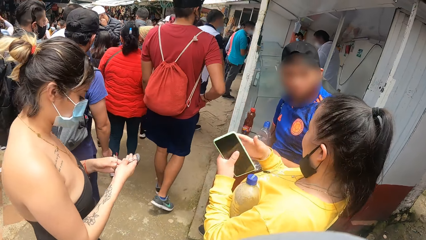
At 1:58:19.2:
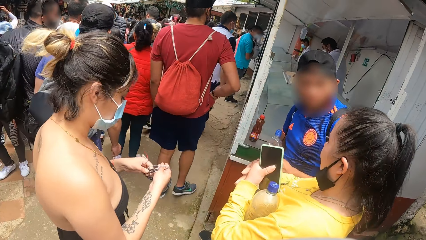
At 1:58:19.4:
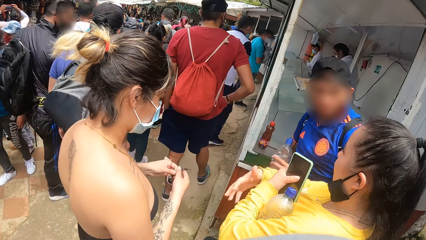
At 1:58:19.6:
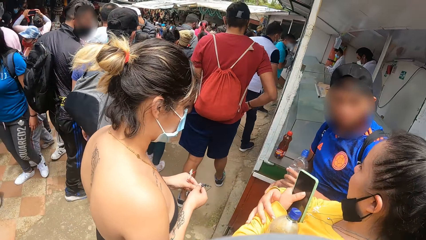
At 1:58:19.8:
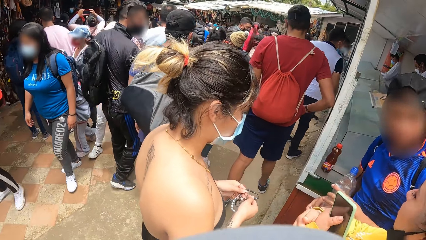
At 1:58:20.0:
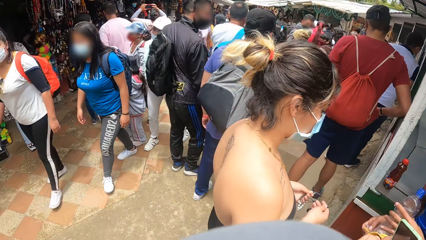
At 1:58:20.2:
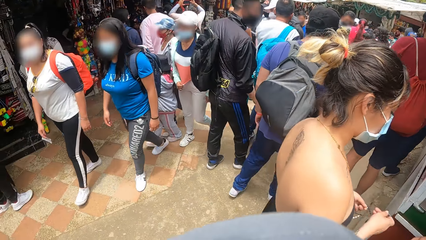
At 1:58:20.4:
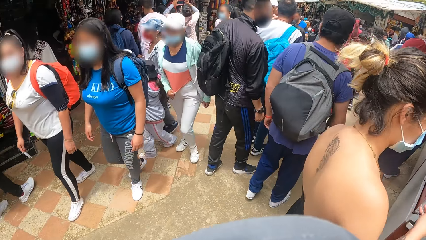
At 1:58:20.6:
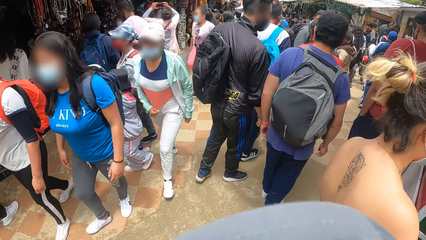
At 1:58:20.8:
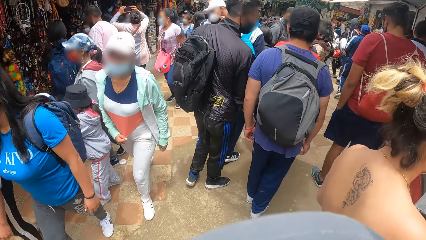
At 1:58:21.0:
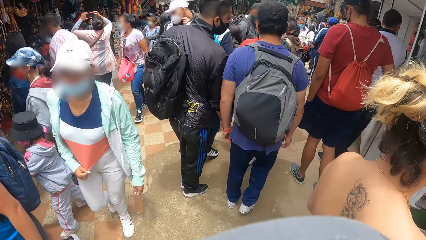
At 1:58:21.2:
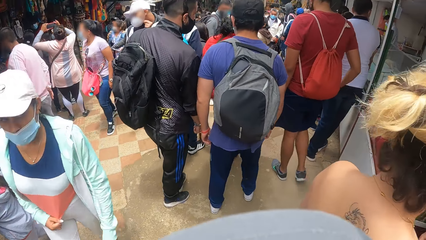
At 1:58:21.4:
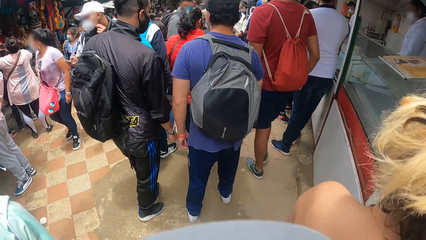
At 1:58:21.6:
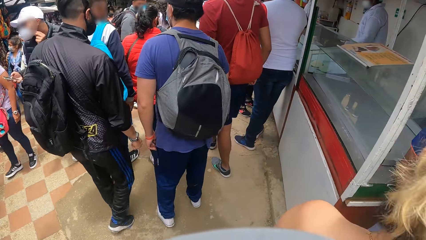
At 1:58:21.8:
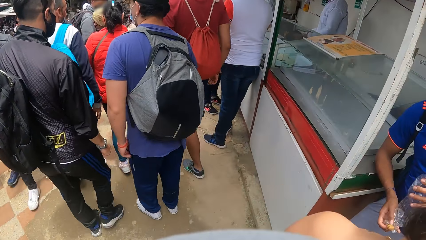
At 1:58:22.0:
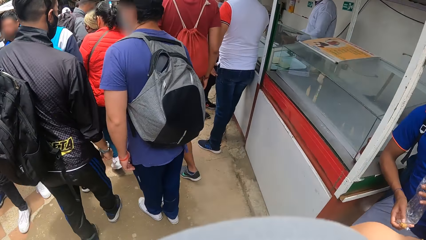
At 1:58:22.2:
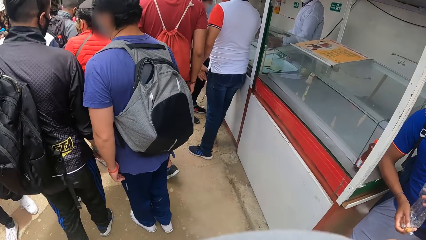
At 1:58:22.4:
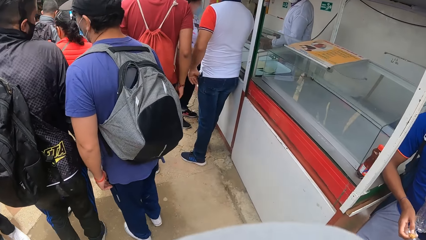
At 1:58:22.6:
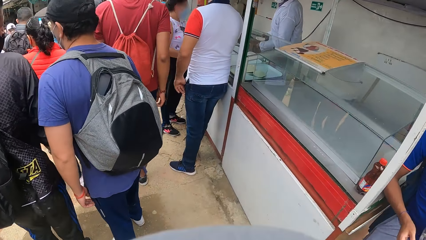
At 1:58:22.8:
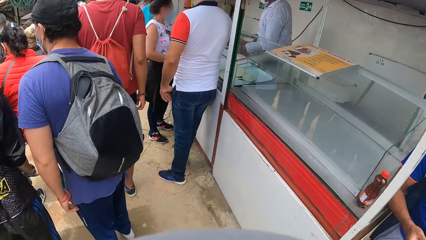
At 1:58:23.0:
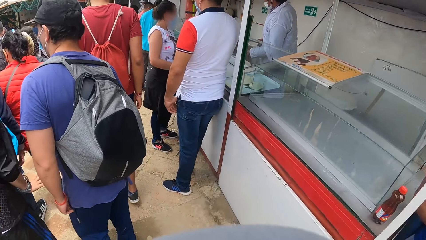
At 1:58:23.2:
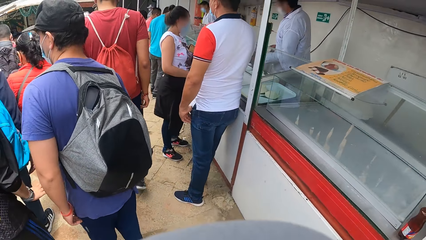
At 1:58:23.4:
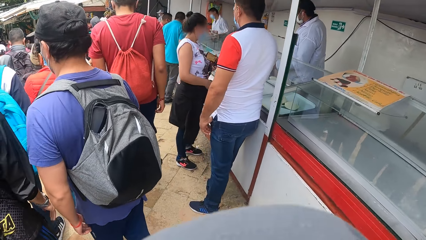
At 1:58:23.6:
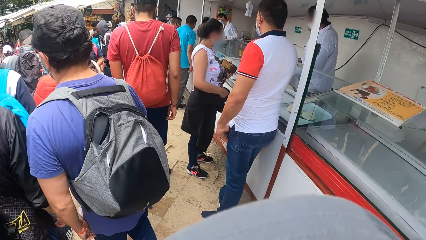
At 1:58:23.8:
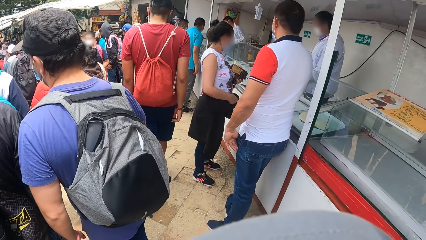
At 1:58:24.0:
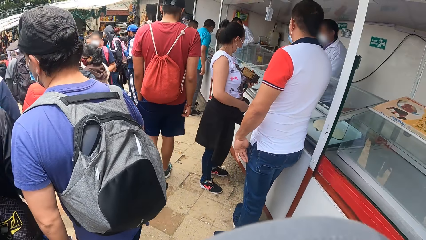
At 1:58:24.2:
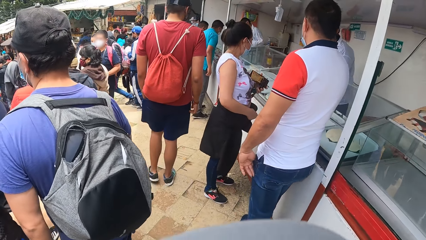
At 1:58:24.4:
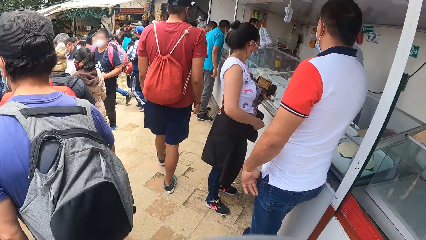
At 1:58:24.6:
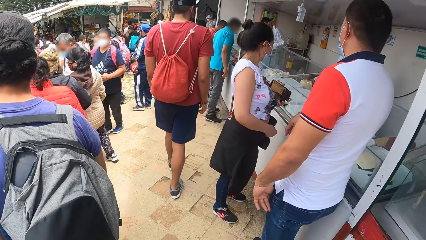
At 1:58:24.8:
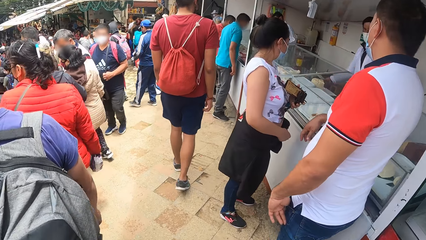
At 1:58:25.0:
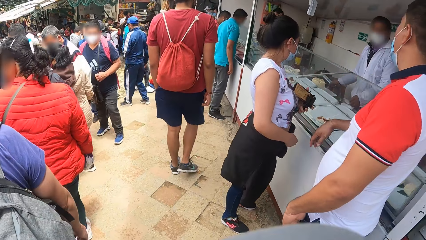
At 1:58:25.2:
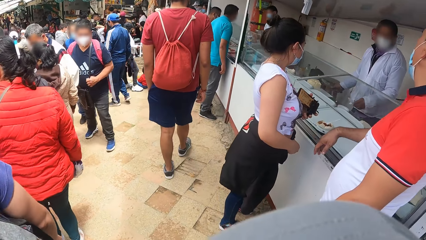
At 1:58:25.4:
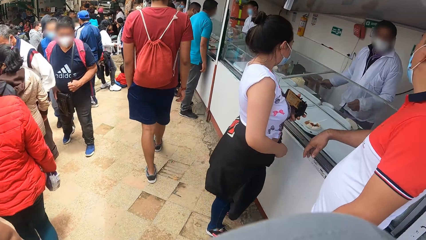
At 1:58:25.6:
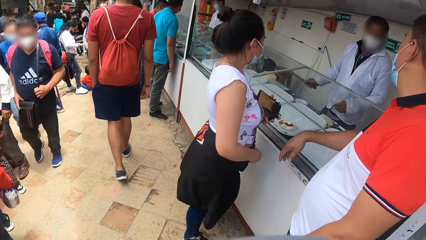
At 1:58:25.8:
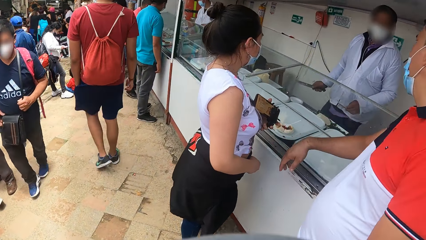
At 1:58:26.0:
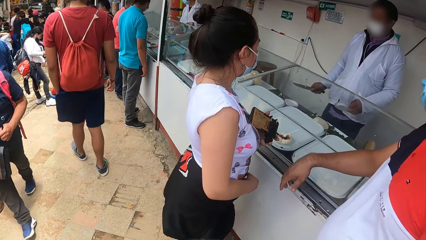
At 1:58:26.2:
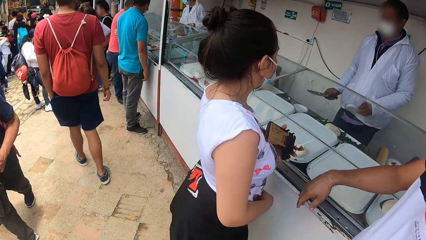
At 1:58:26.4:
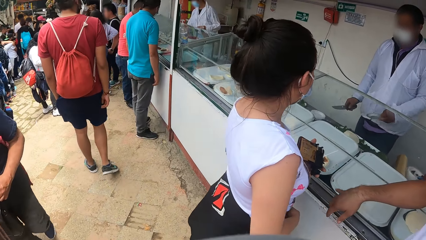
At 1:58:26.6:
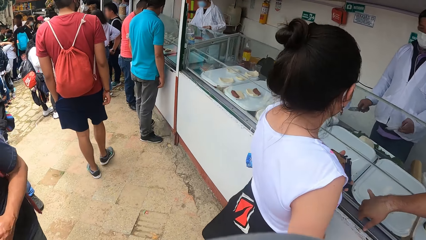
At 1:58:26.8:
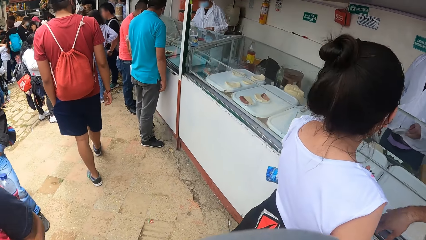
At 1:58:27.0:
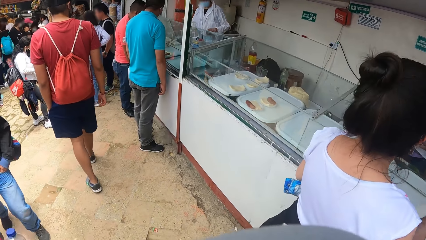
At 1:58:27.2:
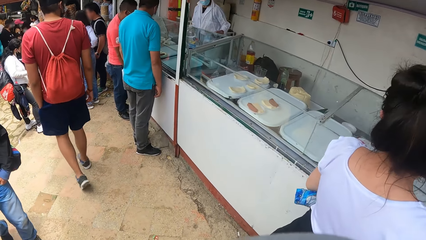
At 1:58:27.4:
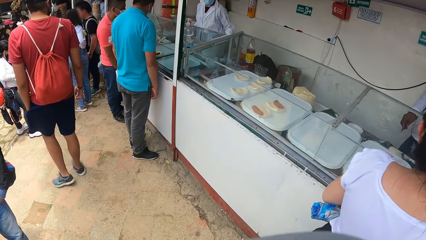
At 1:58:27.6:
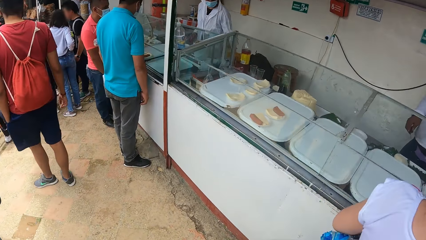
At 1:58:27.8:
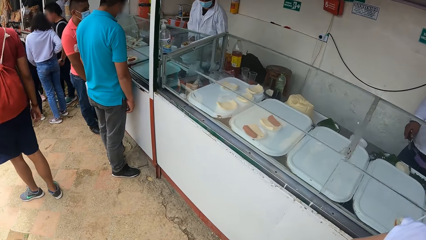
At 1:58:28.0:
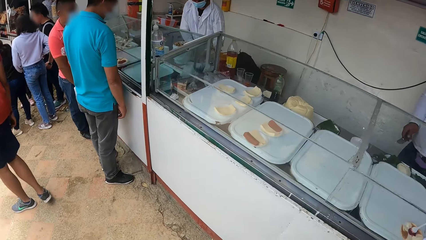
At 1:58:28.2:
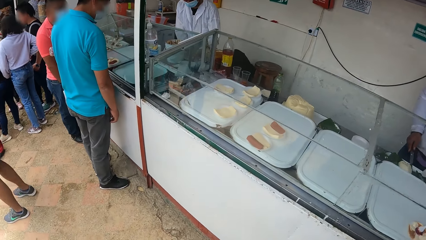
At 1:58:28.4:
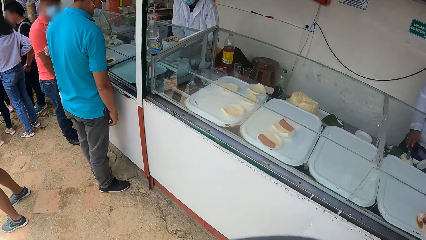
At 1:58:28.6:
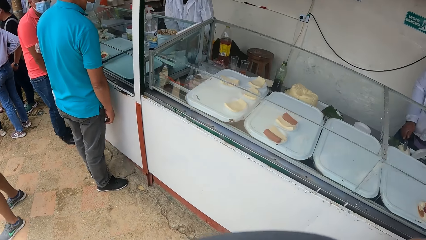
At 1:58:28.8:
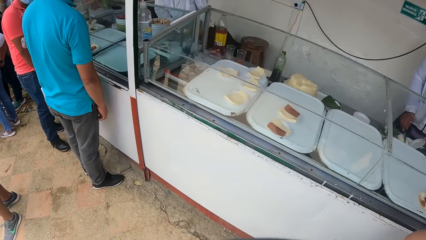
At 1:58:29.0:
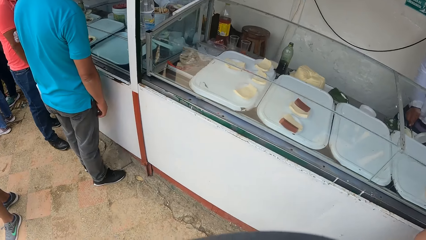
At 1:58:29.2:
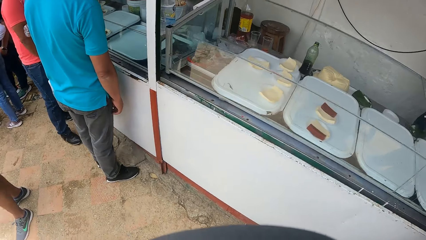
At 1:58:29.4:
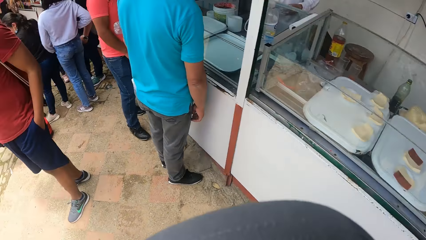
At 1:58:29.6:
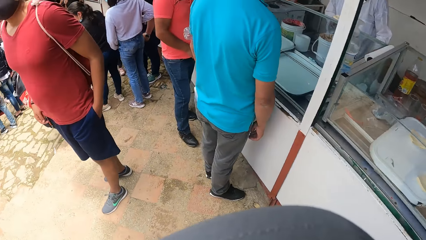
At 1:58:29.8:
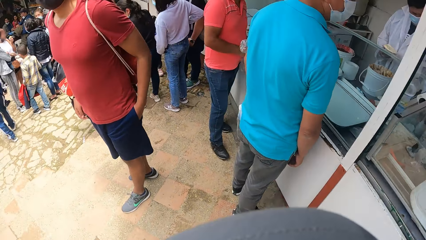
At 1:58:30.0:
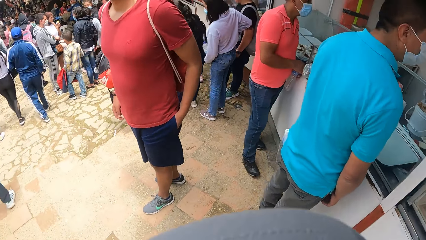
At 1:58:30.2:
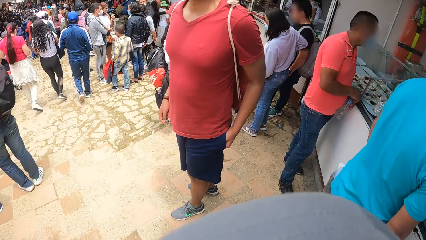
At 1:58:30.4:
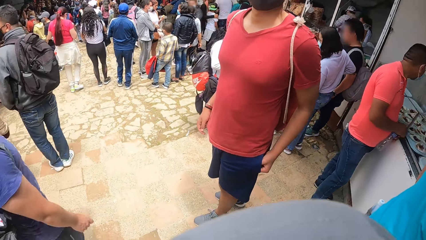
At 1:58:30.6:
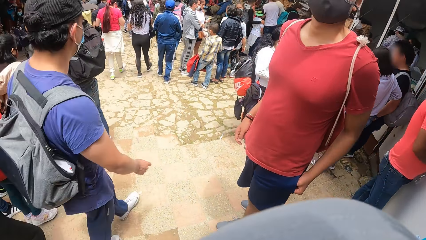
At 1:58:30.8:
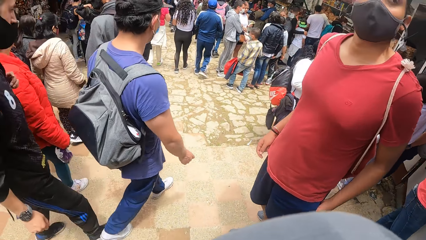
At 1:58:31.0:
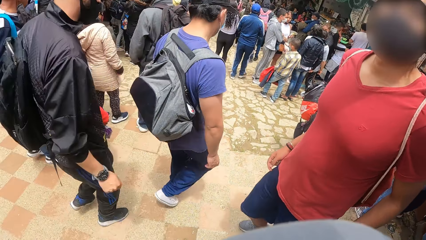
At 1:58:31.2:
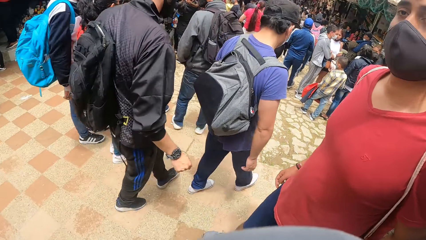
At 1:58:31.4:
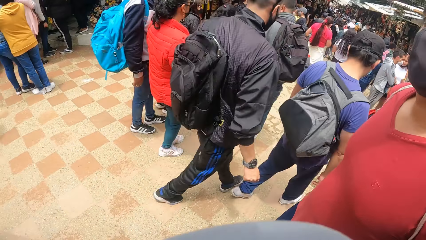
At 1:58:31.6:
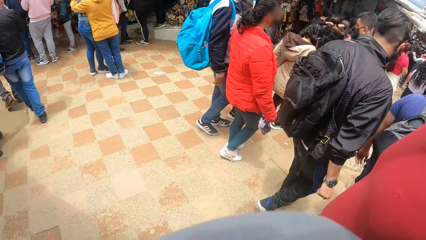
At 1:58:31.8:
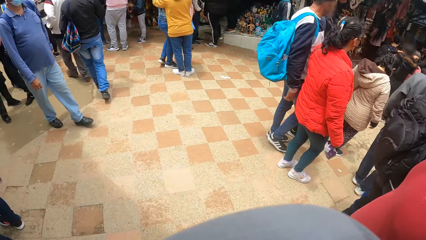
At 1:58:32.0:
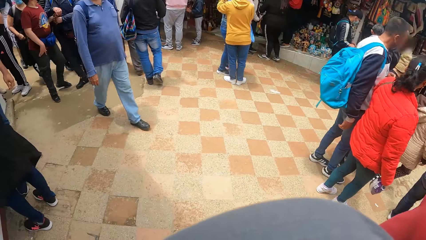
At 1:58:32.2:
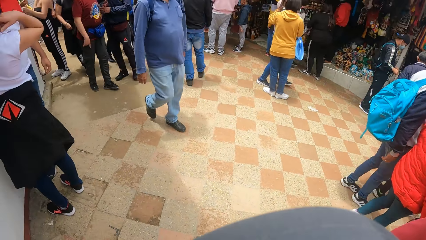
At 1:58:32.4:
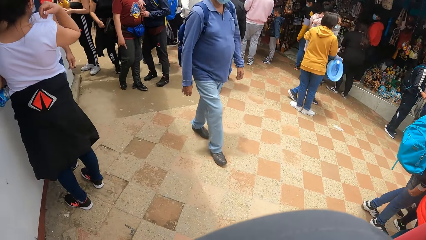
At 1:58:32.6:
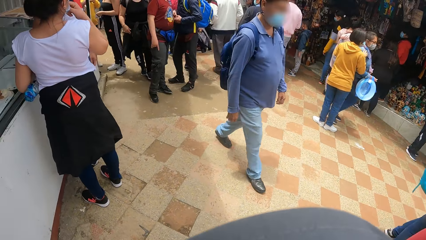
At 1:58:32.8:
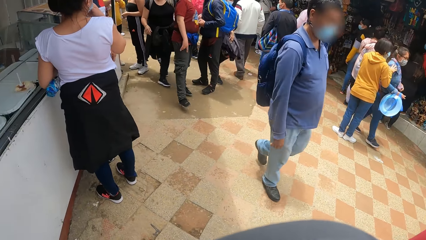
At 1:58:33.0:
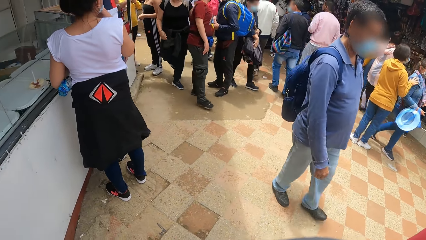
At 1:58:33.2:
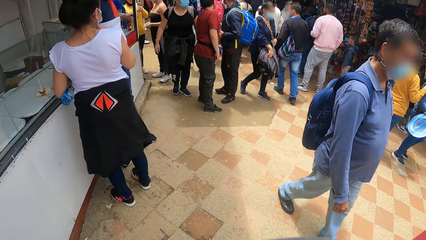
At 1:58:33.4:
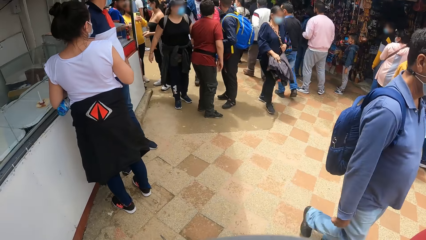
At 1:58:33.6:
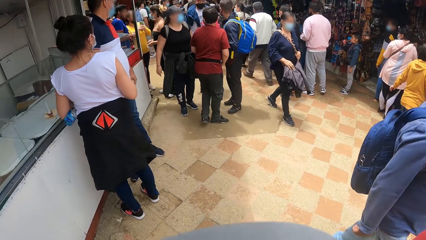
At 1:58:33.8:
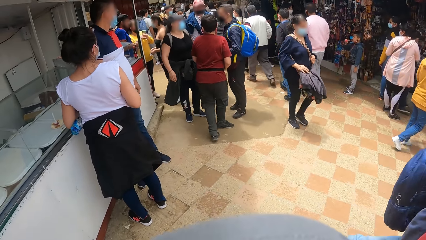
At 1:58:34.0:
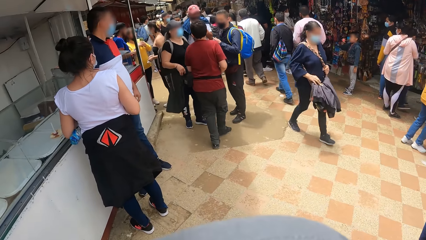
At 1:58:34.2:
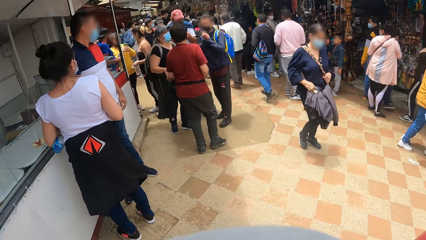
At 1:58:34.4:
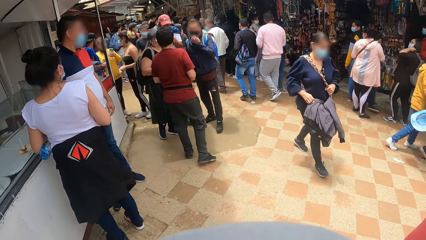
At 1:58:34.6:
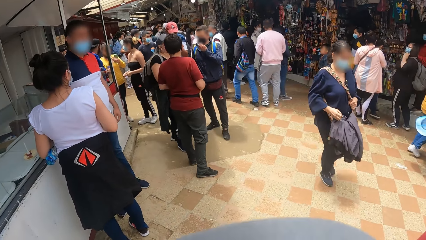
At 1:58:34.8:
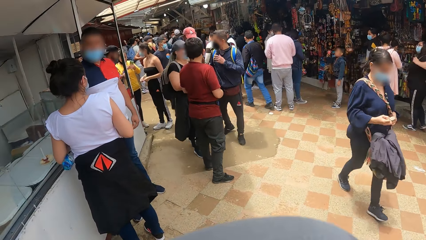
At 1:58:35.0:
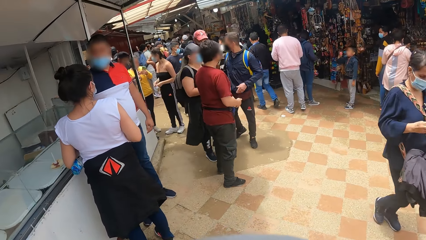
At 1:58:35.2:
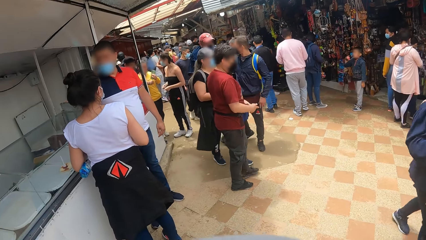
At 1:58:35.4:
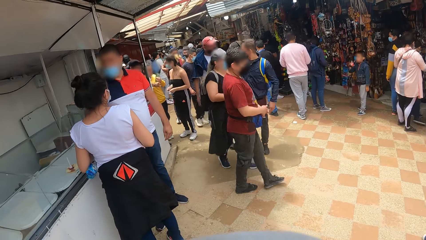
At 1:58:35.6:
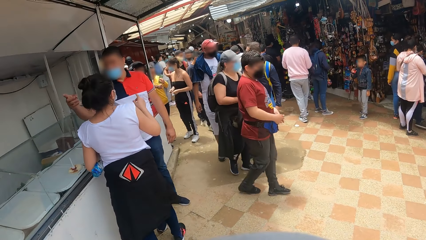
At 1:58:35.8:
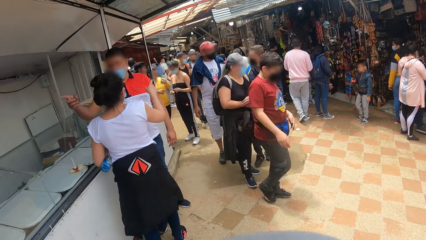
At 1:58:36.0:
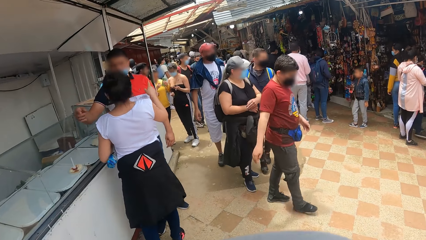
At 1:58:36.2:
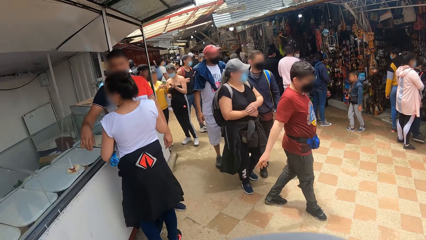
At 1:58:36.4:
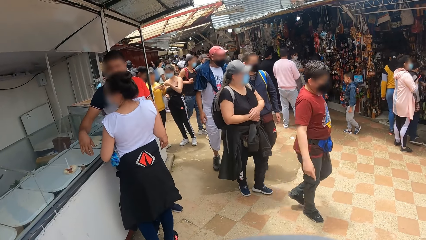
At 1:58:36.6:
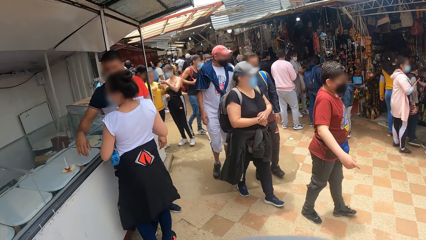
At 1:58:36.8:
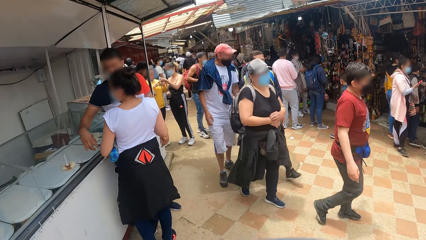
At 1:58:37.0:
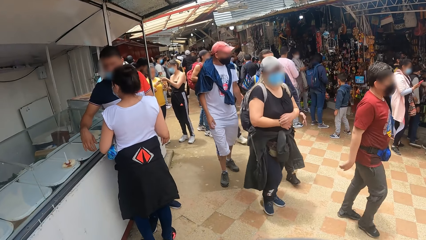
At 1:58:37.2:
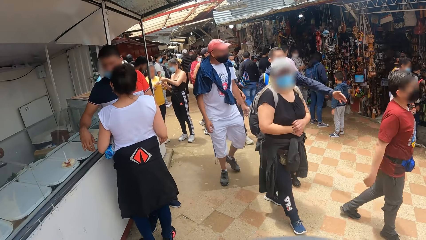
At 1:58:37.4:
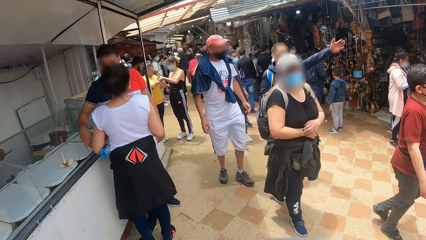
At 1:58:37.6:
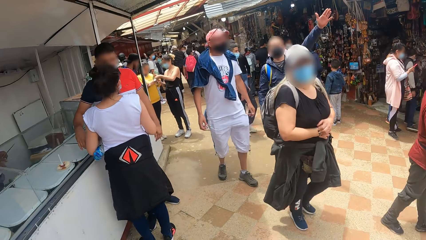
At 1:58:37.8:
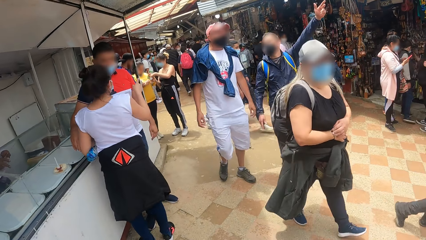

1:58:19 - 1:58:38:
The camera wearer walks on a pathway at the shopping center. They look at the back.
